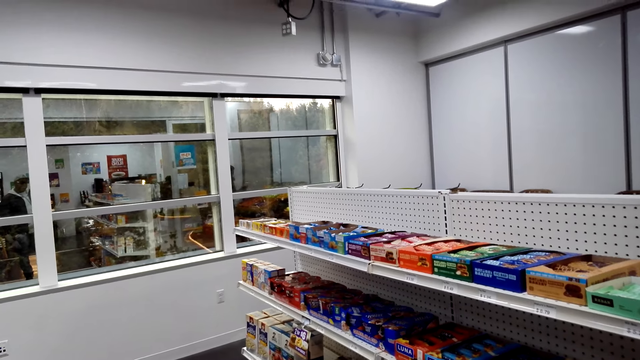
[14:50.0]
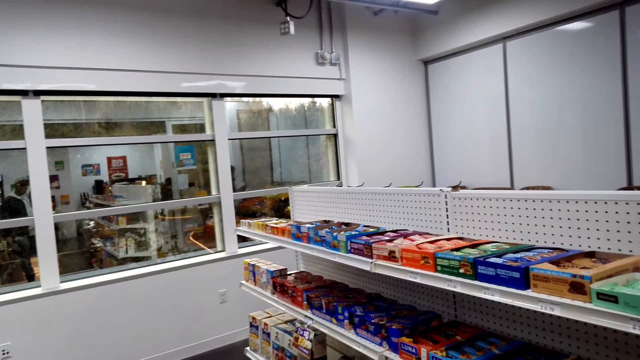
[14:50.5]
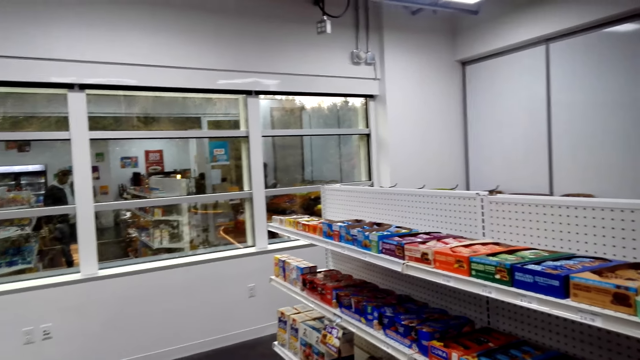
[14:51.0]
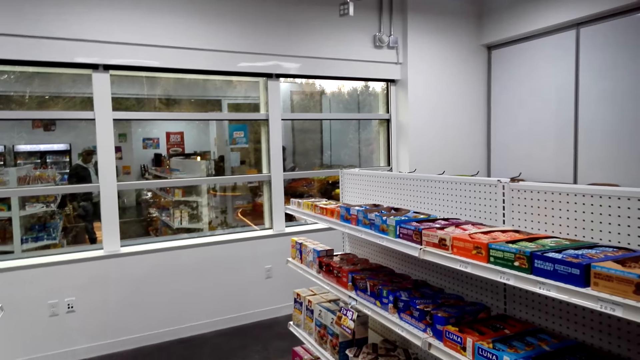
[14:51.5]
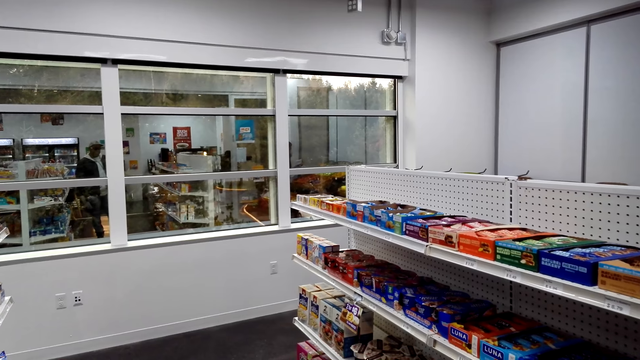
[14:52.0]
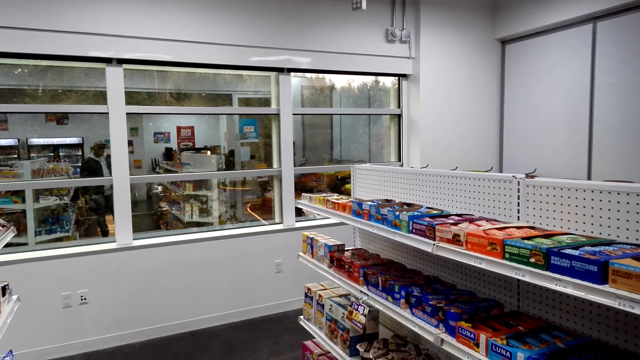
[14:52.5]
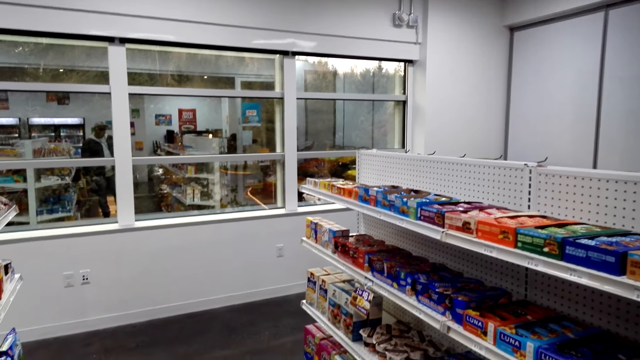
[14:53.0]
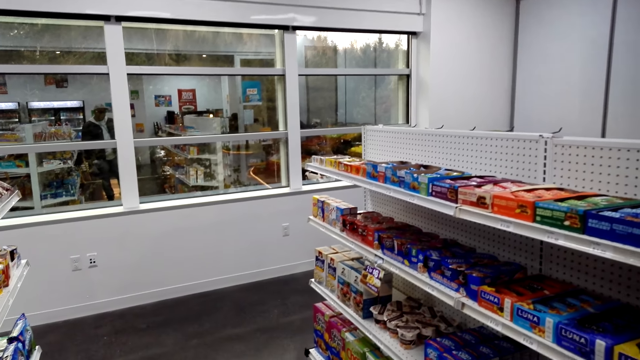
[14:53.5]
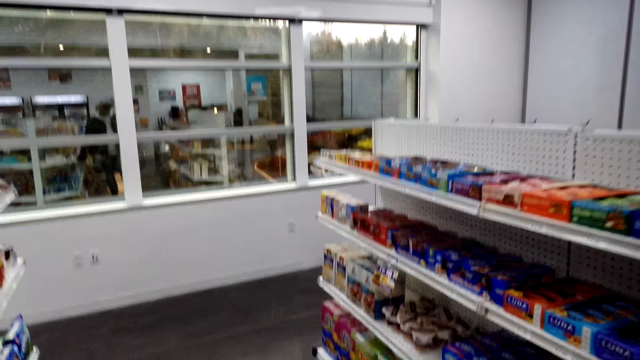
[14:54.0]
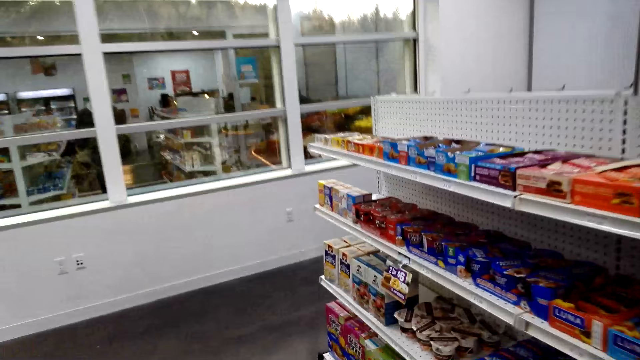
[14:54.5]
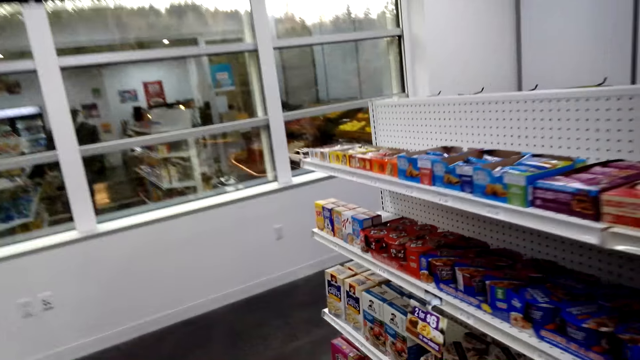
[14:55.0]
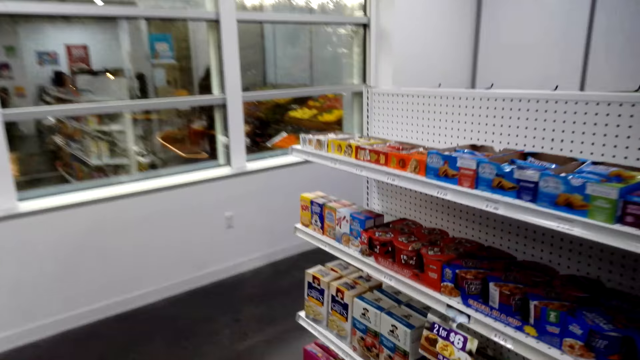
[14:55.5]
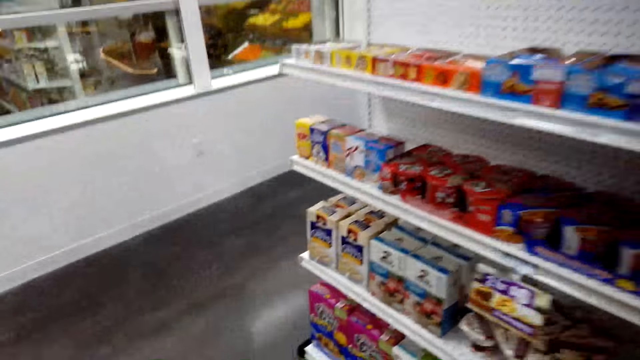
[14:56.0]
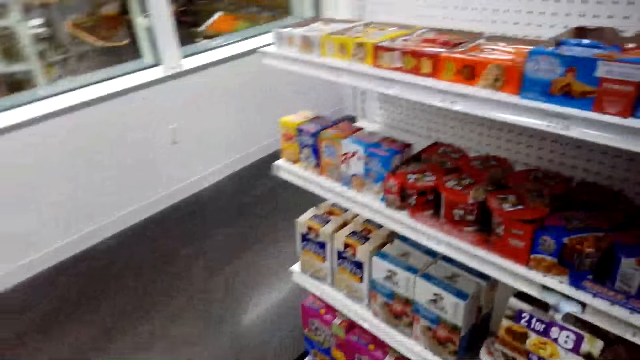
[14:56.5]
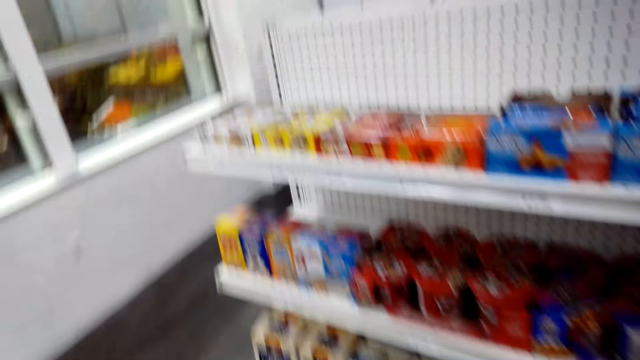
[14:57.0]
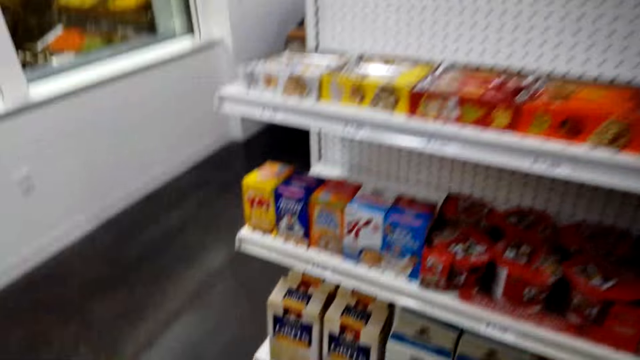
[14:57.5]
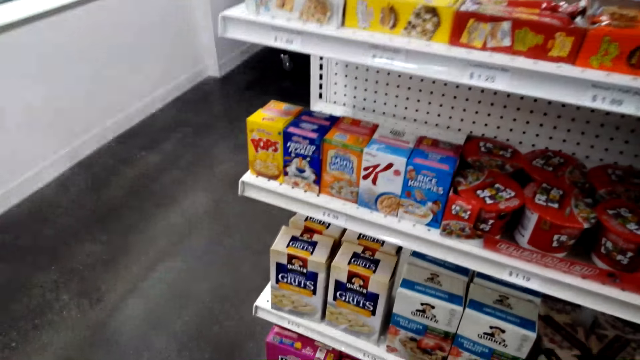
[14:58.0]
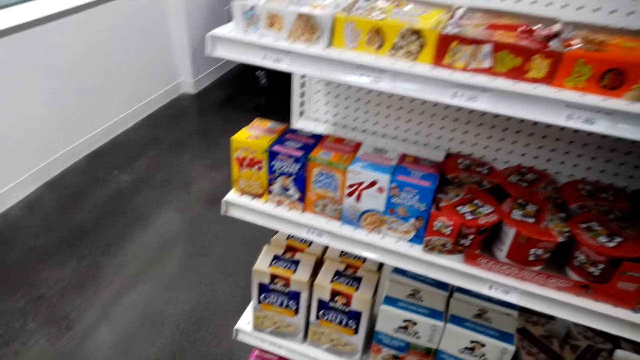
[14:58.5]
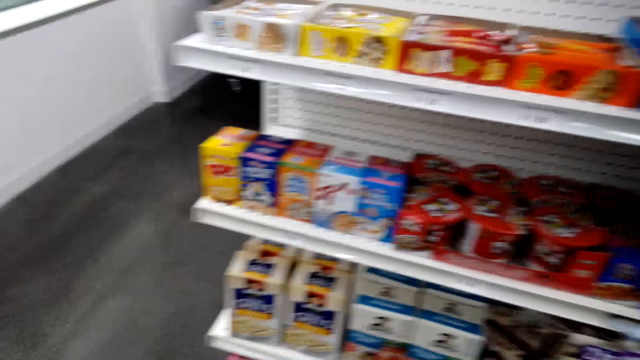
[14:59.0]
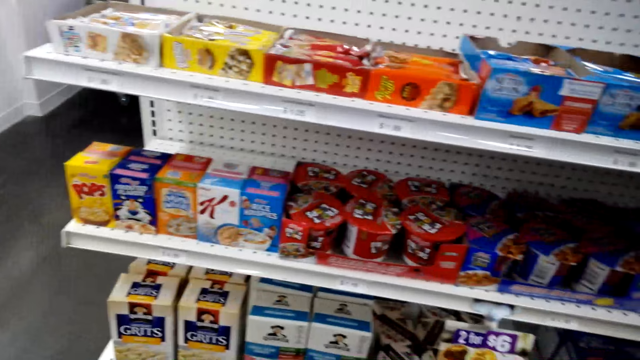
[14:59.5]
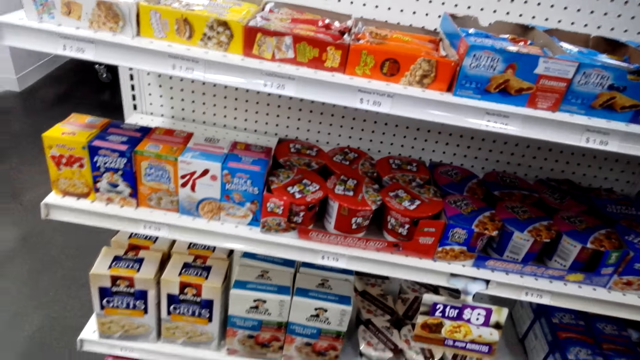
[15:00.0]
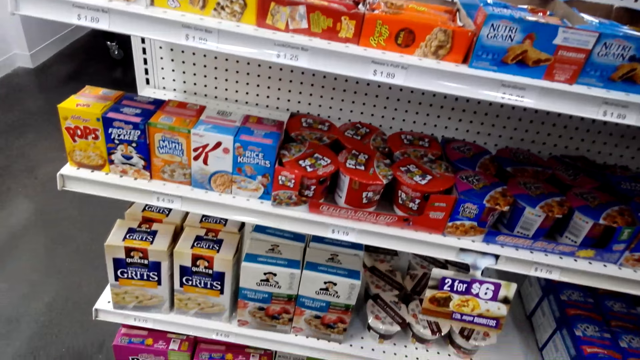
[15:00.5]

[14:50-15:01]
The camera wearer stares around.

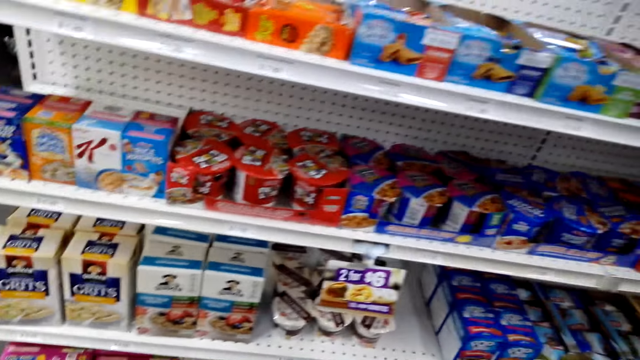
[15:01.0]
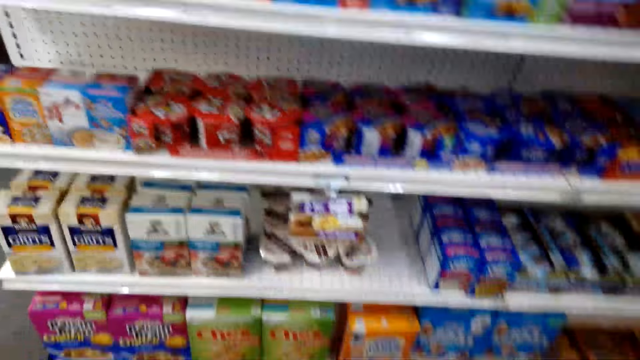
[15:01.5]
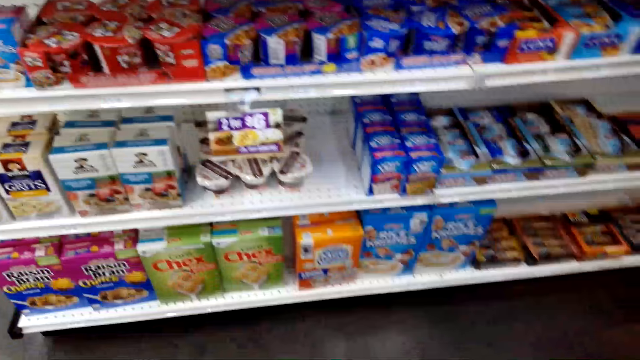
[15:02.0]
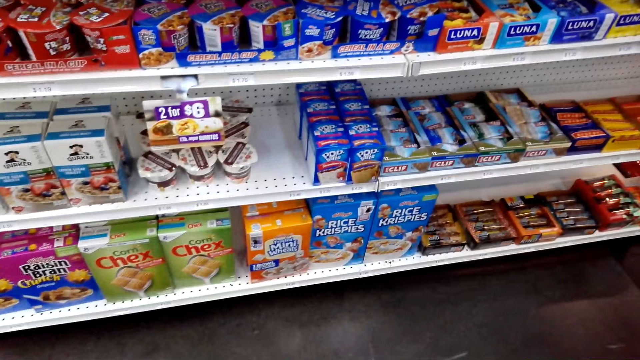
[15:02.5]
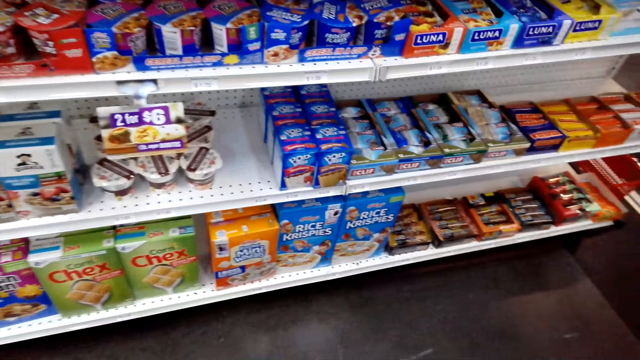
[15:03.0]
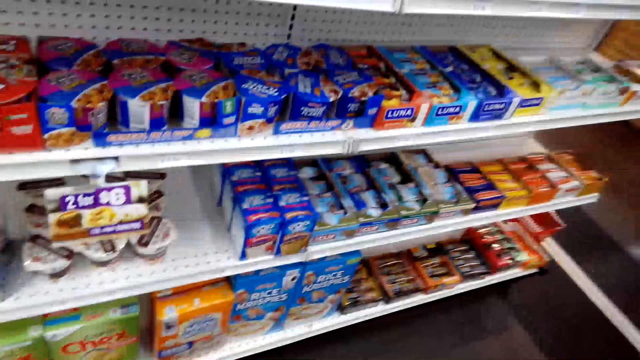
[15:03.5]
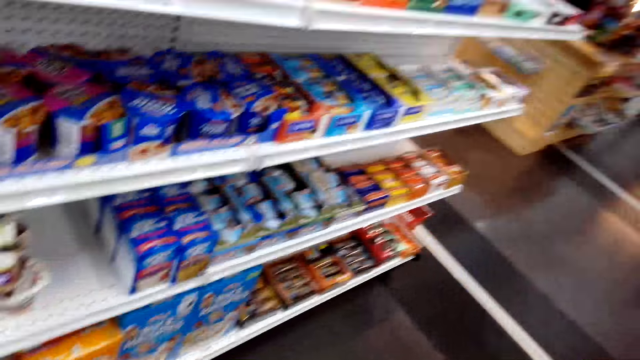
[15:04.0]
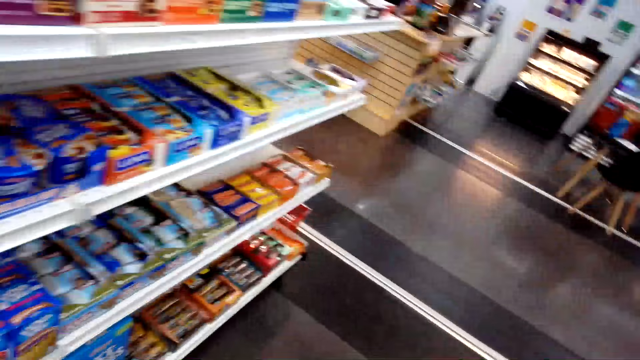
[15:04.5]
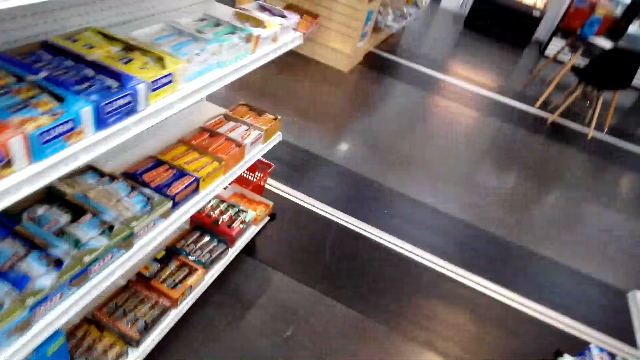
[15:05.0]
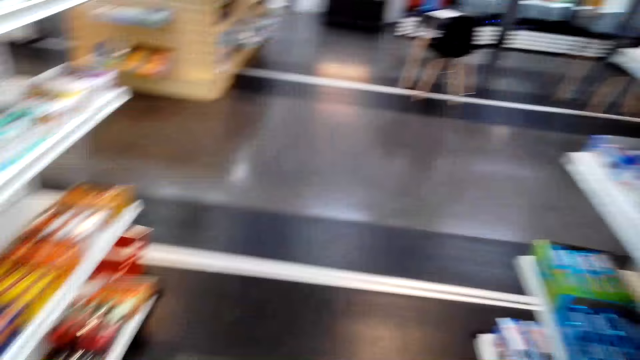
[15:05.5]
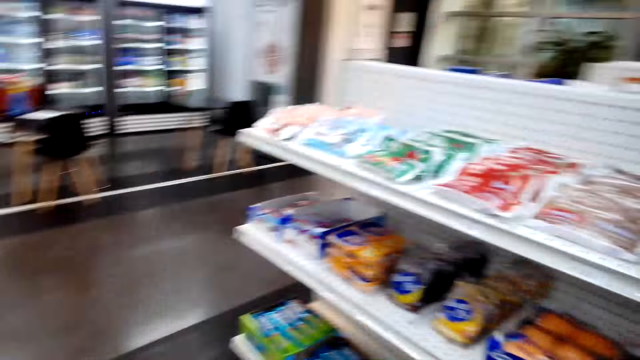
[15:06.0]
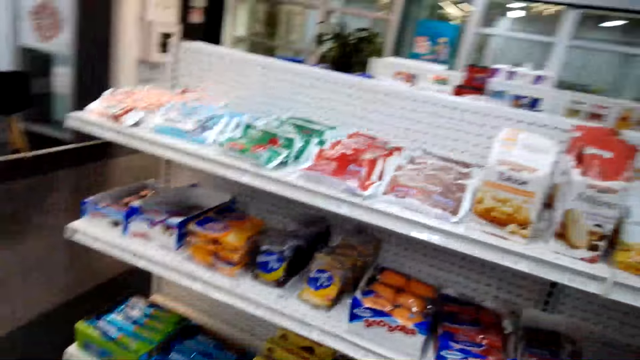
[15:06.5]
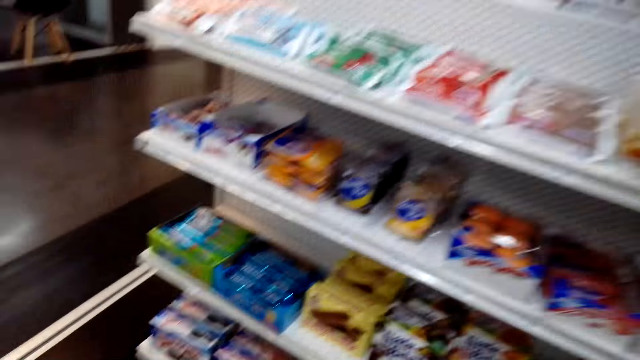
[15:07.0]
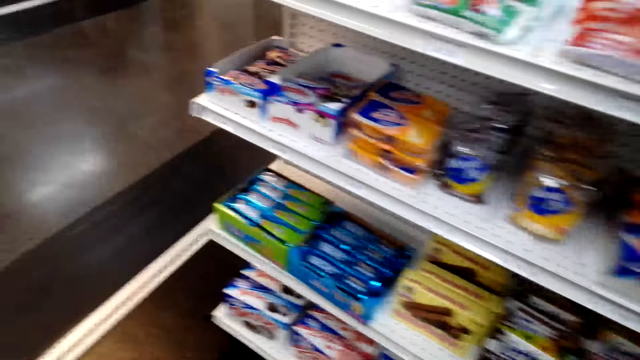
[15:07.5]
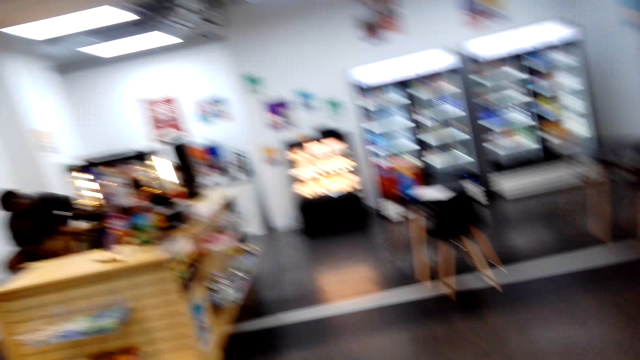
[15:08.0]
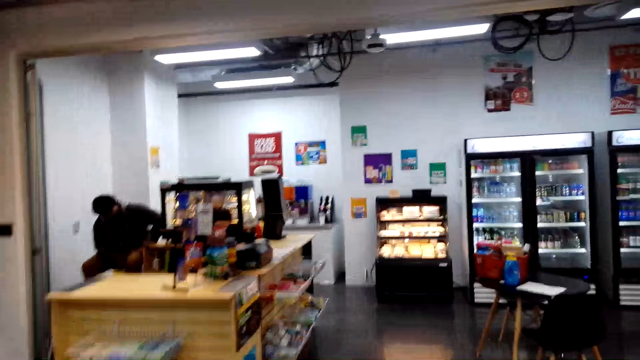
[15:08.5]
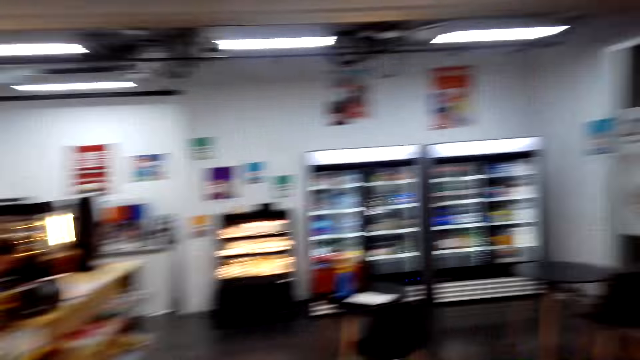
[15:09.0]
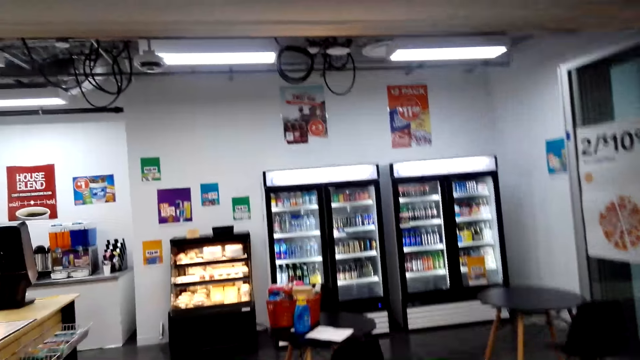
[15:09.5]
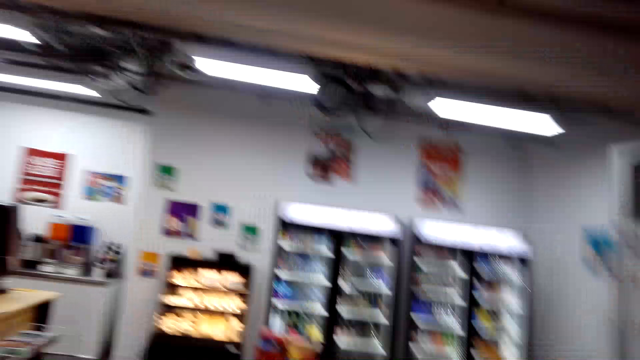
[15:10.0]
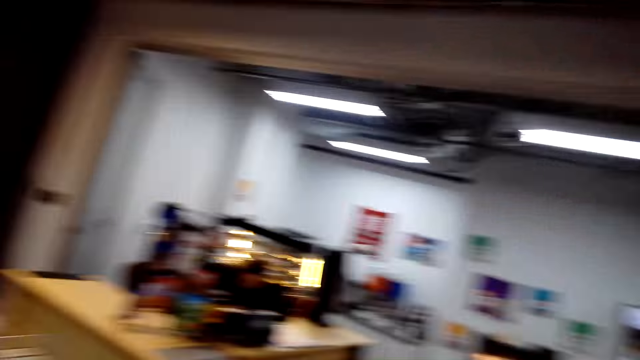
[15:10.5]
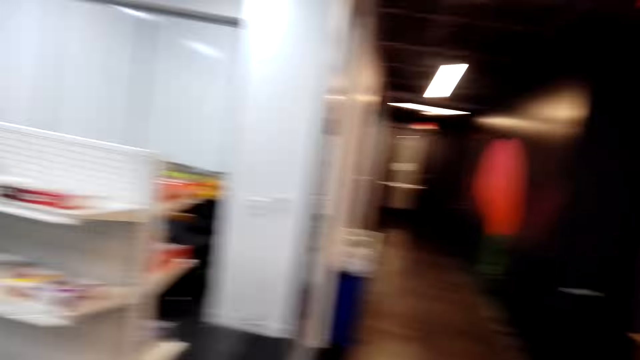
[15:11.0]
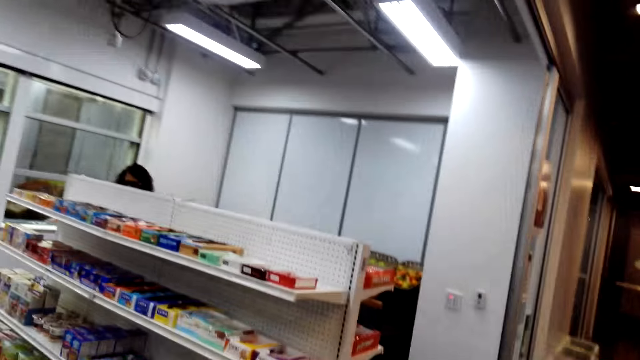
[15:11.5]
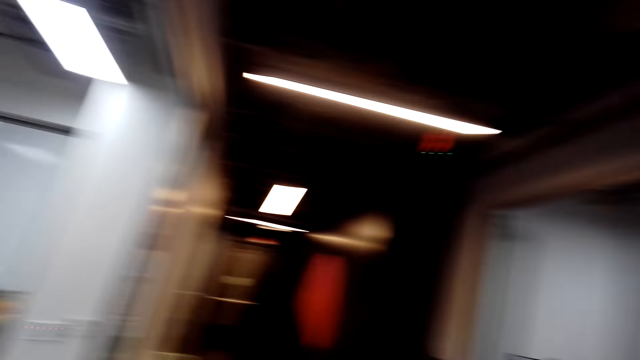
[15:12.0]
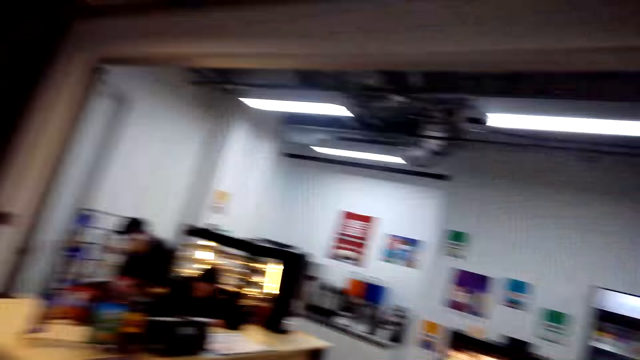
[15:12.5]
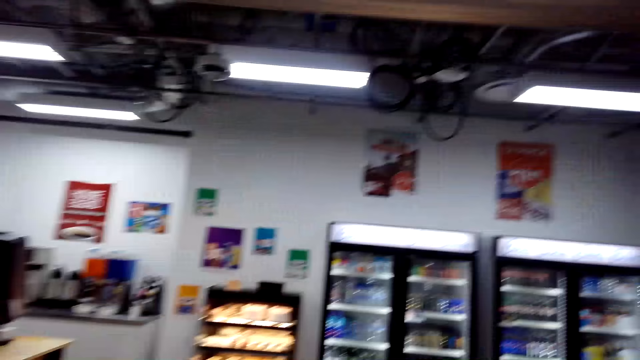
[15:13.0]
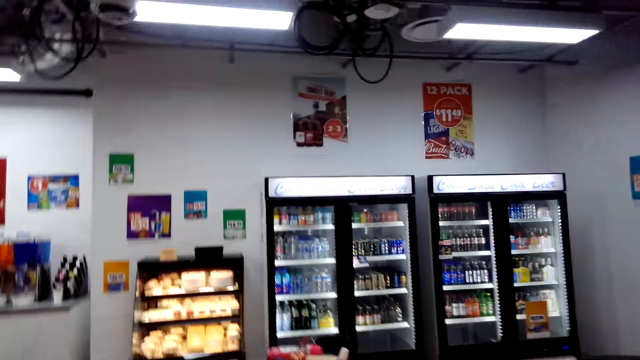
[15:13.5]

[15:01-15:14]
The camera wearer looks at the supermarket shelf. They walk around the supermarket.
